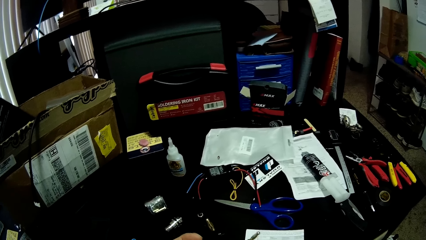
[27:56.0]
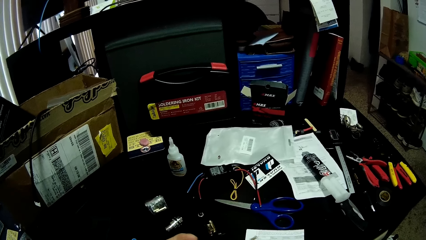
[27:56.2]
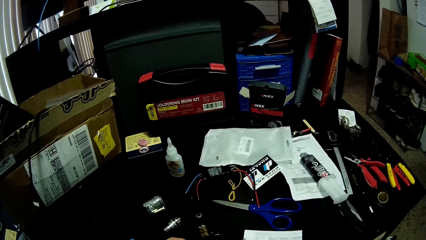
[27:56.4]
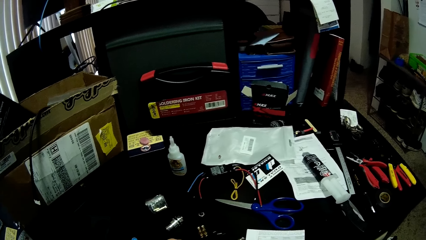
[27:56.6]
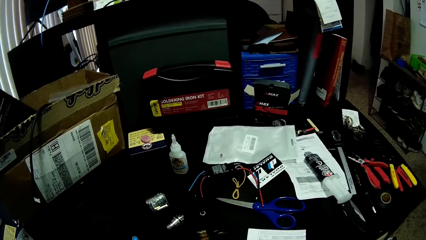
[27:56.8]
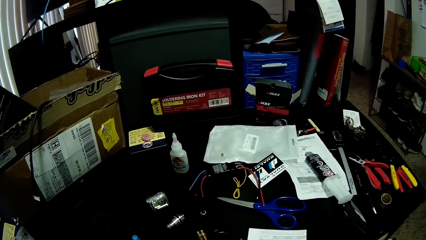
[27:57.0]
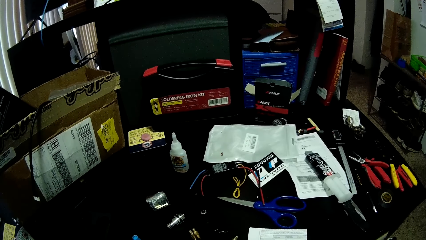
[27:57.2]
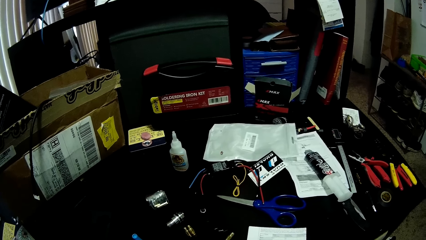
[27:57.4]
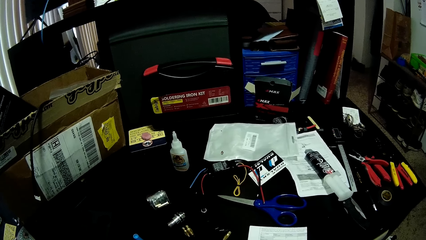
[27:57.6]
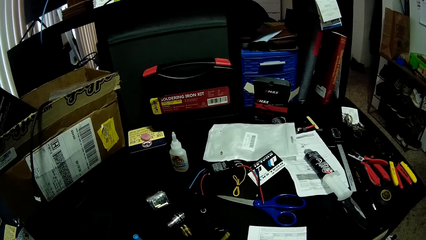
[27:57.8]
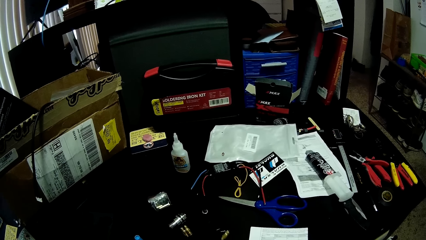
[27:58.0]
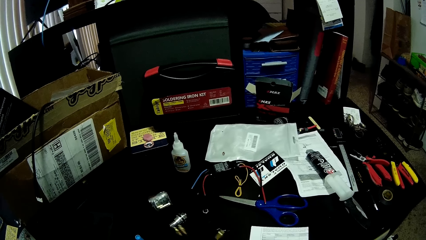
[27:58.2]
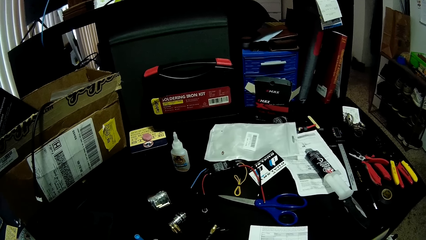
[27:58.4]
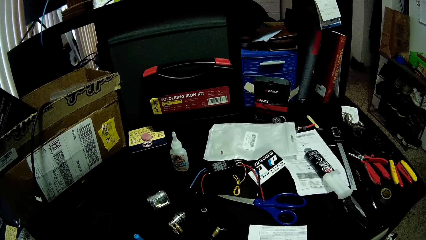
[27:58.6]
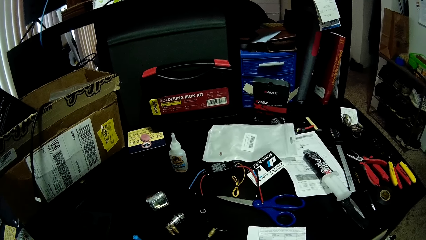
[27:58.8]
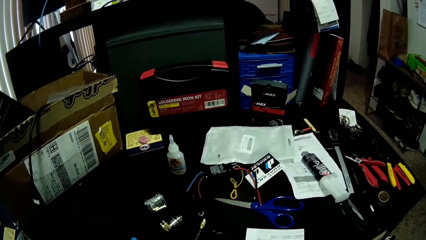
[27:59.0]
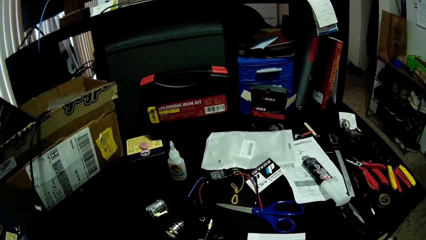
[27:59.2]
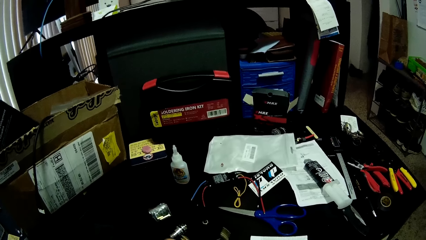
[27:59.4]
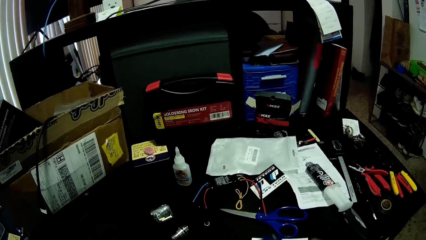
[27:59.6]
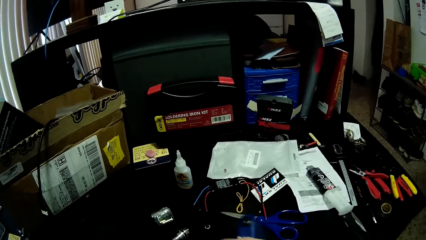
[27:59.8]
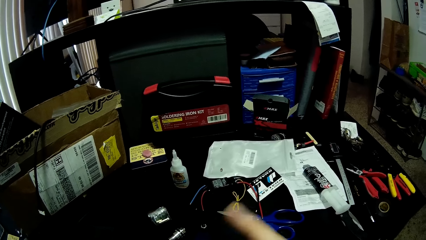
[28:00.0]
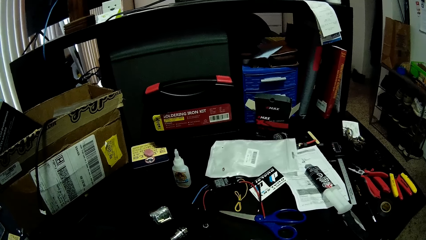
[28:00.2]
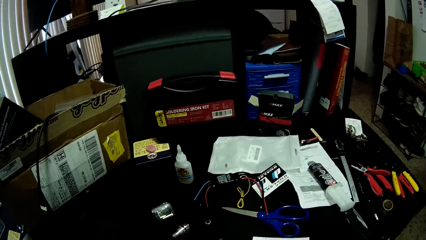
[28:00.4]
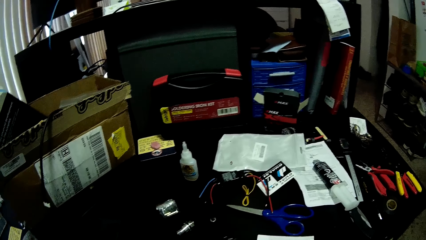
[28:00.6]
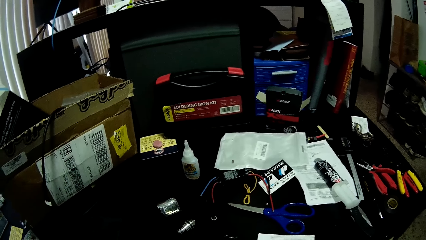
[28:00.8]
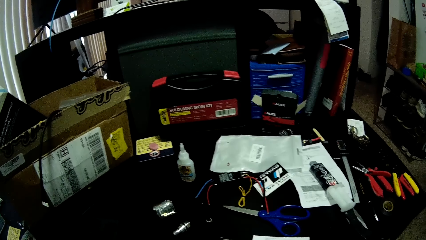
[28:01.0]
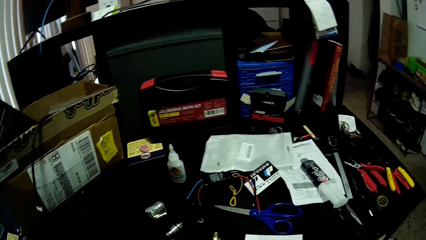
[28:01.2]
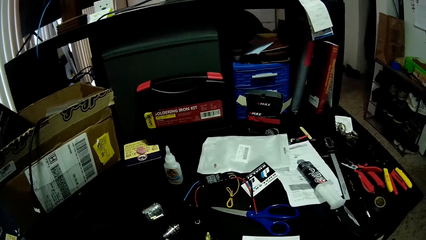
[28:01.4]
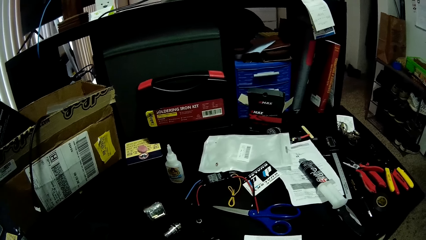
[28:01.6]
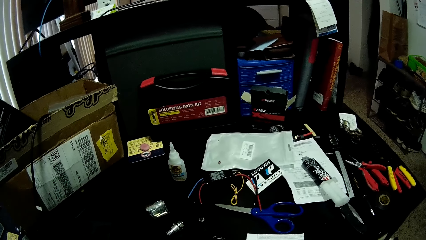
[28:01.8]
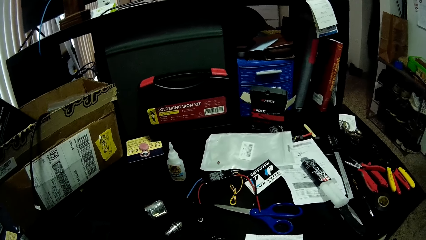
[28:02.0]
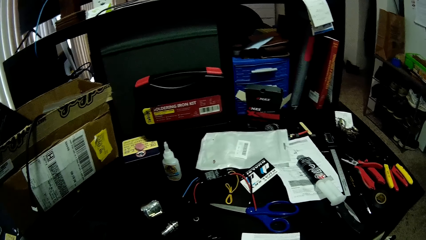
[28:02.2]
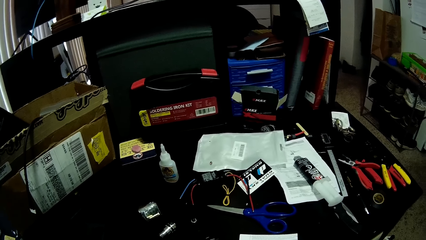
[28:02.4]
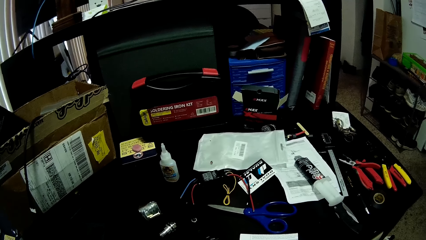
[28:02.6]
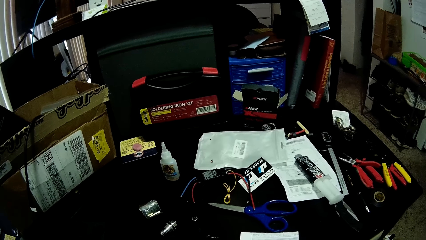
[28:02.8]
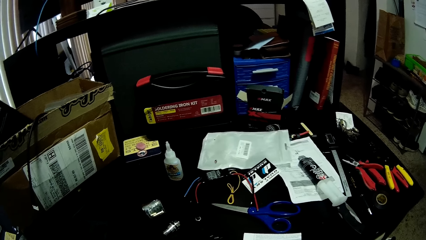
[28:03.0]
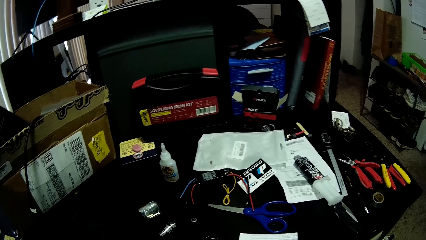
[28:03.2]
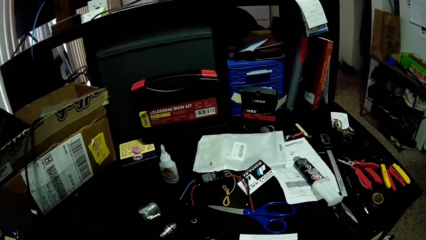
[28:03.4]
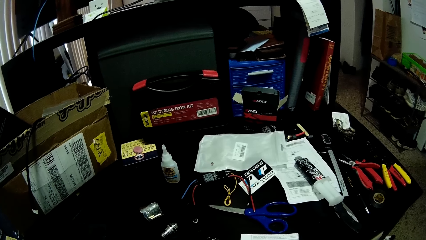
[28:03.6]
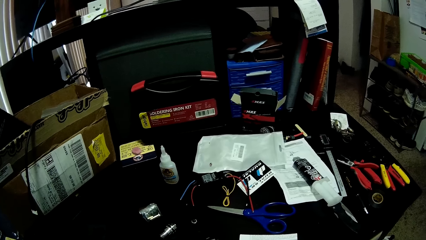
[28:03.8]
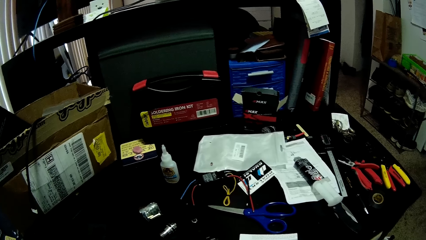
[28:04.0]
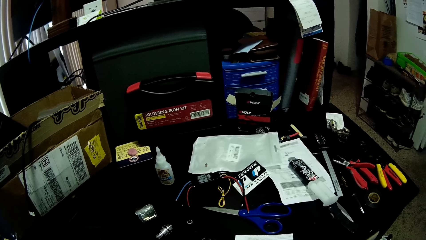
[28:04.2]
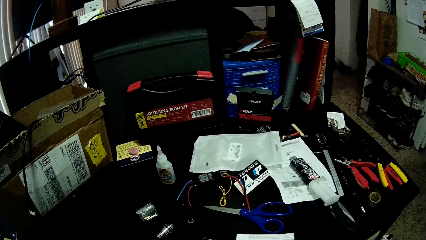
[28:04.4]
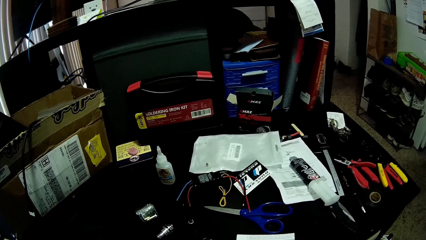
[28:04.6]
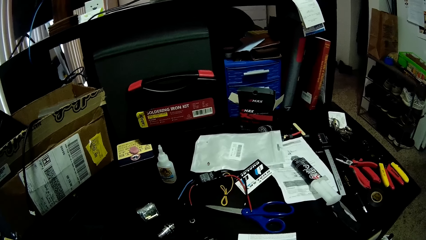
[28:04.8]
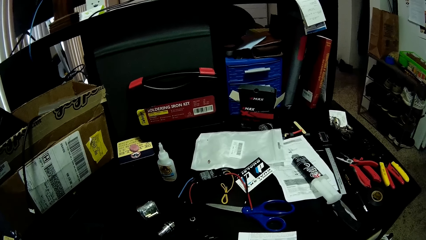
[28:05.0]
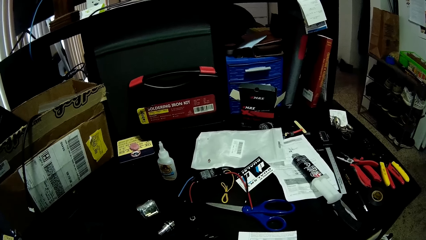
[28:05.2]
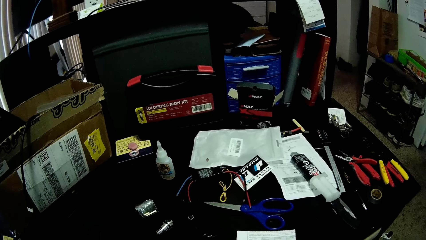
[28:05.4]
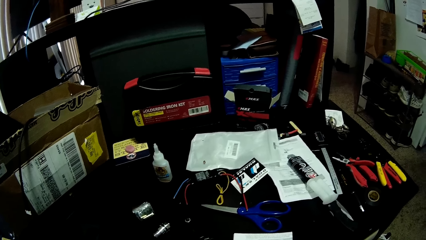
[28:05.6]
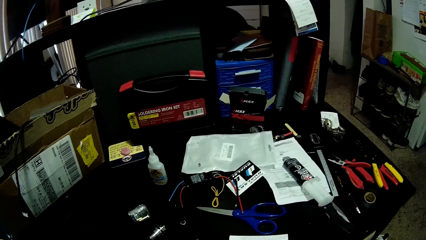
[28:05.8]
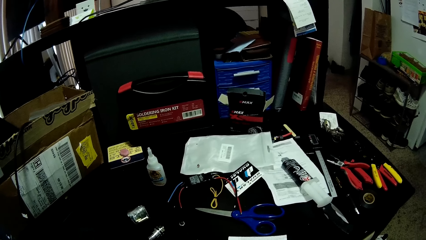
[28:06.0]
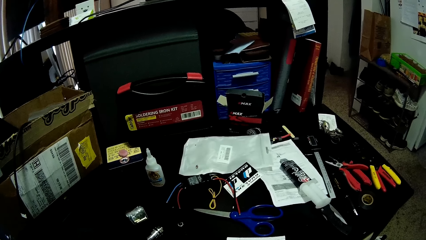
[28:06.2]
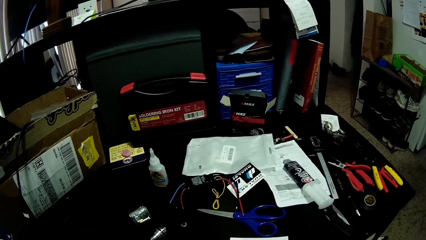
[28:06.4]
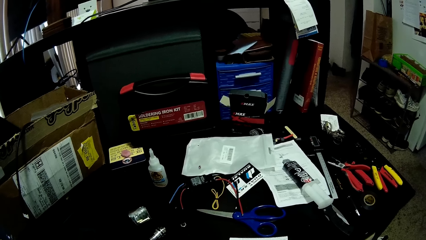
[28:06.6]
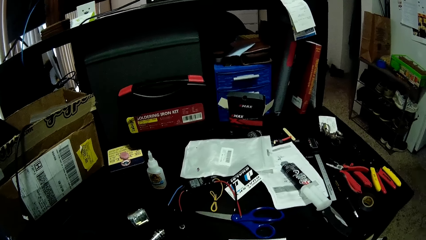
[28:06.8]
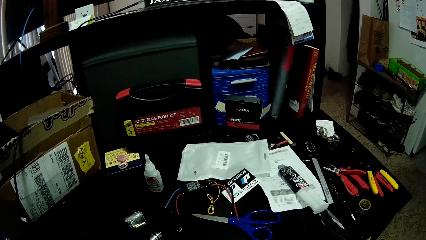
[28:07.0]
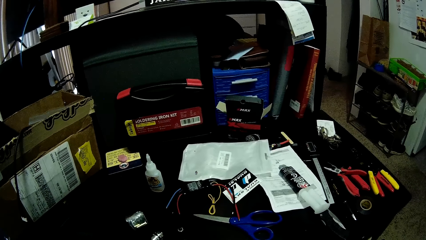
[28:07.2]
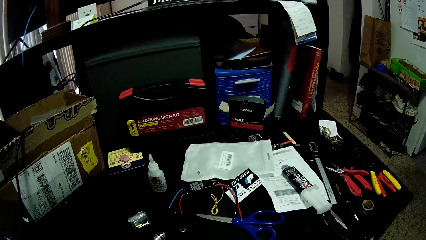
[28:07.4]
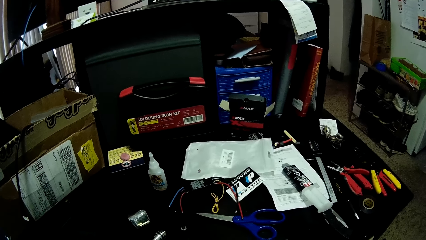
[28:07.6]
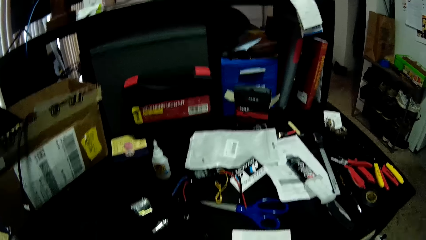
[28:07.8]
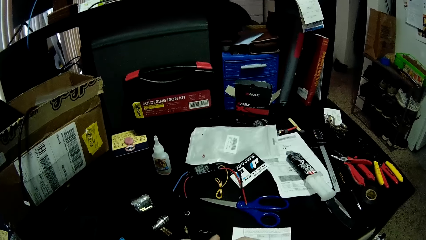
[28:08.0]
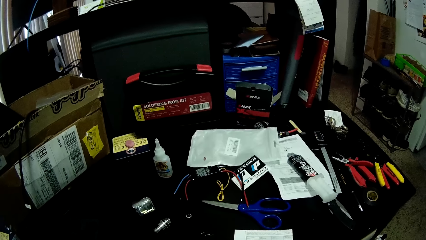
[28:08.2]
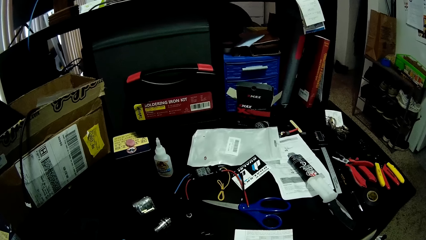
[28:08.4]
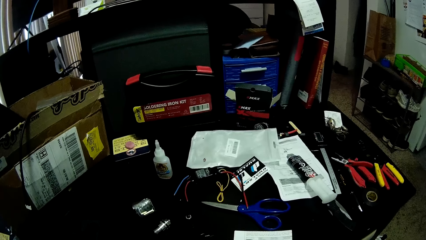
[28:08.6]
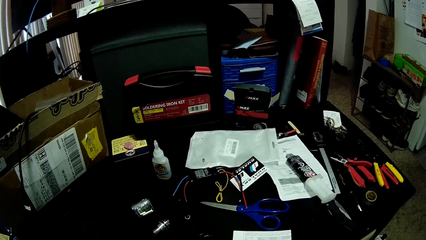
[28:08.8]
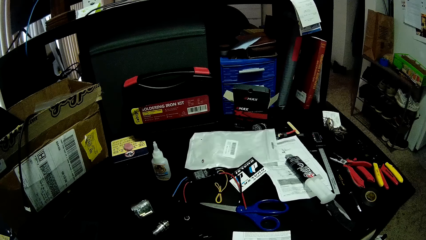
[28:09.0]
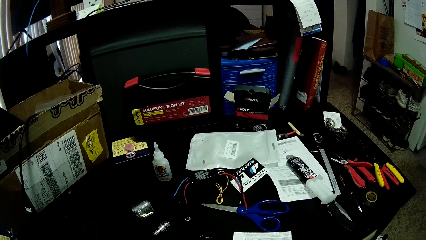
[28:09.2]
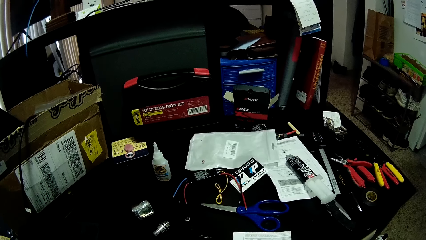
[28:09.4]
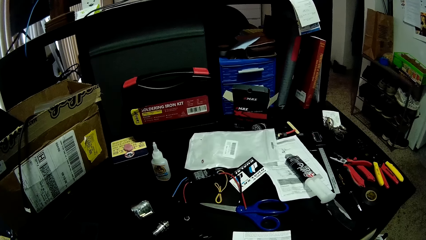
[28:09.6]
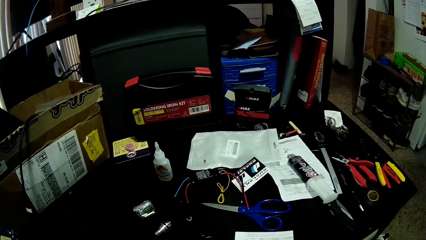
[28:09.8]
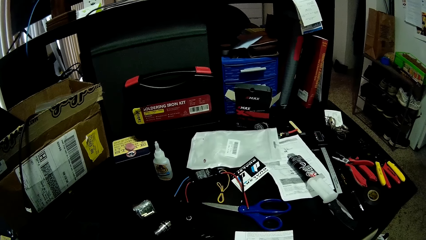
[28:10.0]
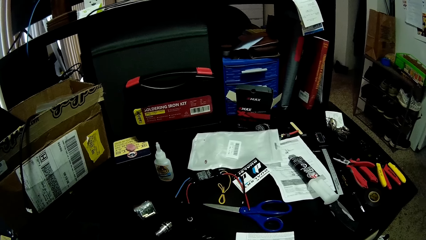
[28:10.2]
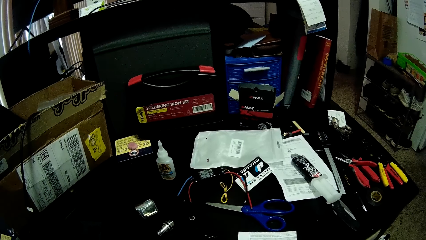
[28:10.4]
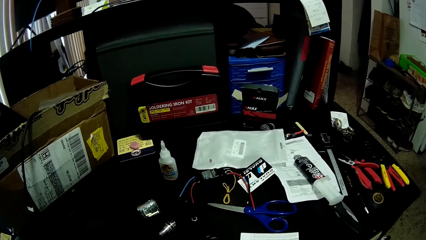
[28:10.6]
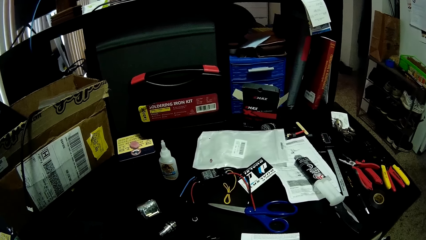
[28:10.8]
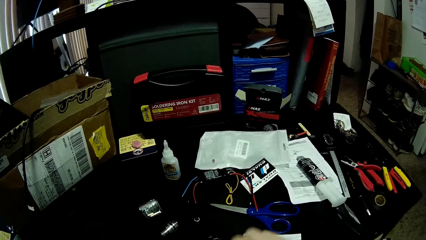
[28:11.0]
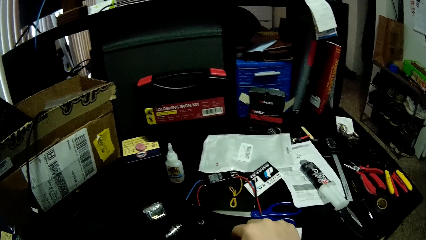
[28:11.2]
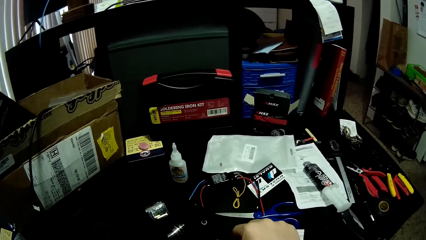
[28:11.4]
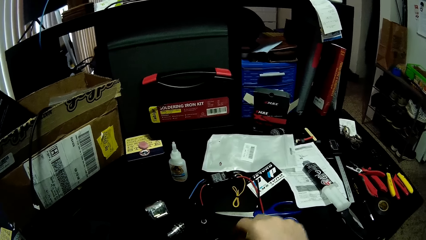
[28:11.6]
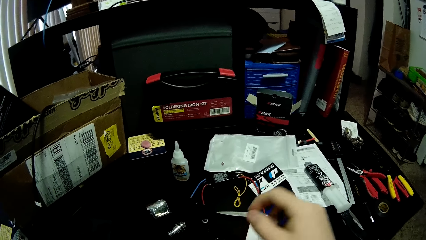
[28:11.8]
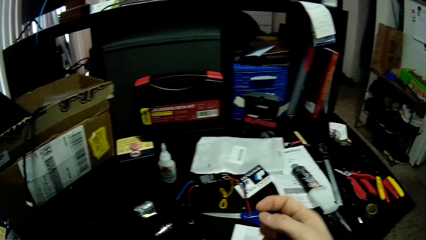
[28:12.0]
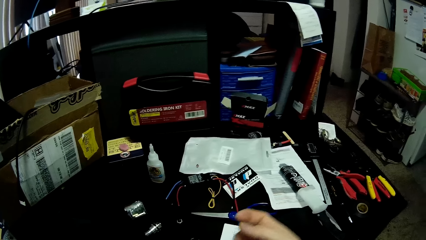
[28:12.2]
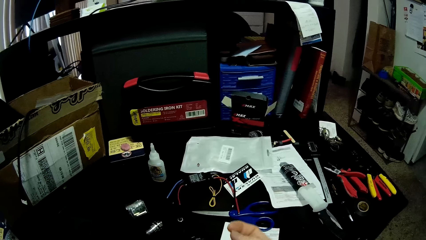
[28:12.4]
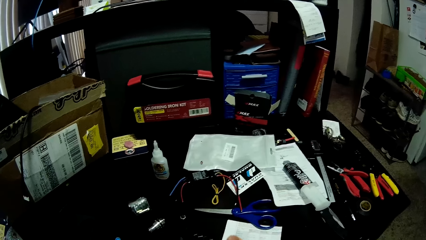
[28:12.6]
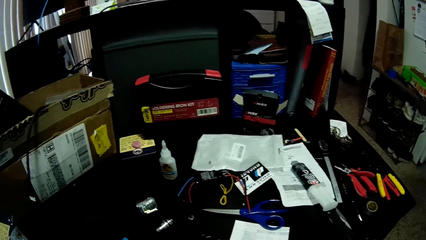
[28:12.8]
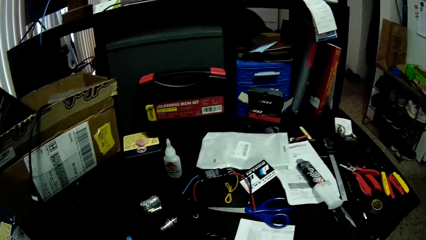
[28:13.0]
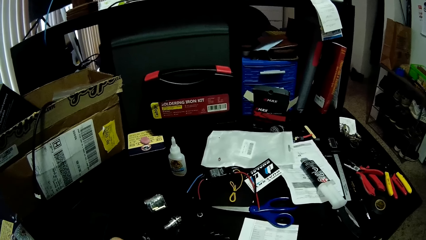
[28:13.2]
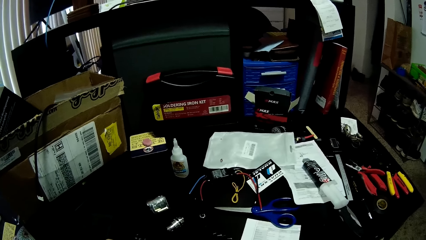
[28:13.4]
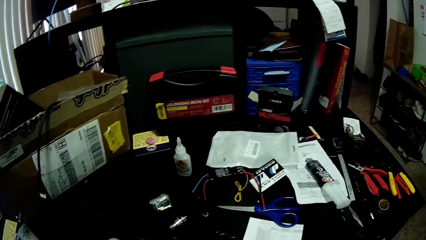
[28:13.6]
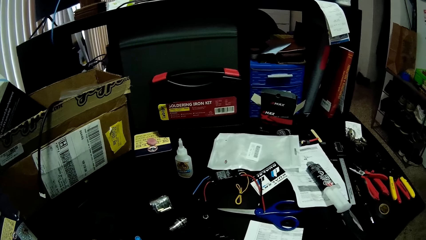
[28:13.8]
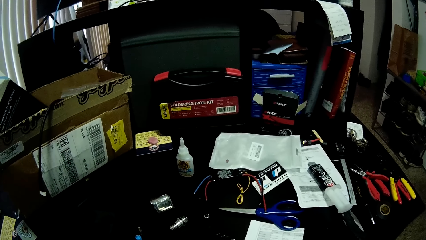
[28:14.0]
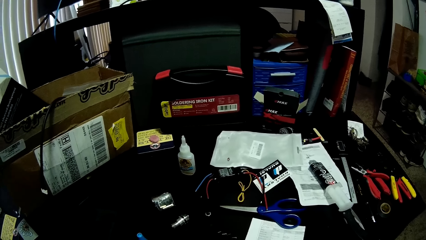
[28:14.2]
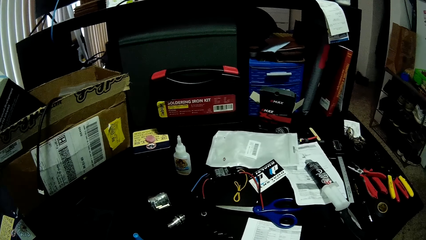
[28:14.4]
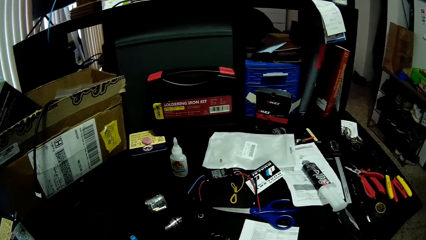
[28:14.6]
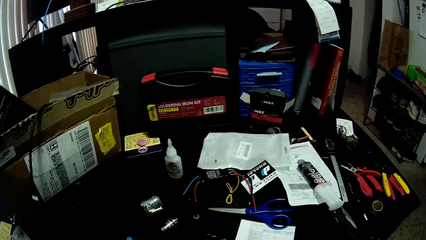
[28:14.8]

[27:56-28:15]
The camera wearer looks around the table. They put the screws on the table. They do something.
